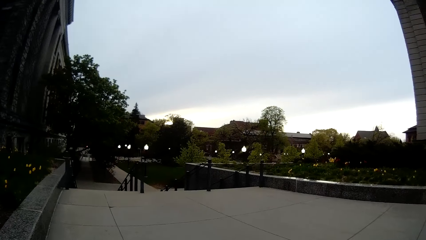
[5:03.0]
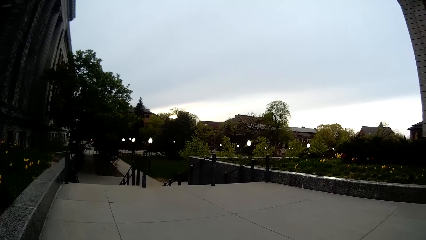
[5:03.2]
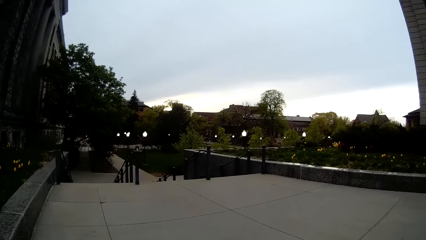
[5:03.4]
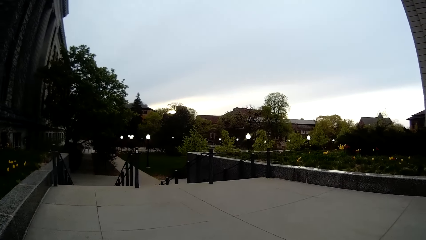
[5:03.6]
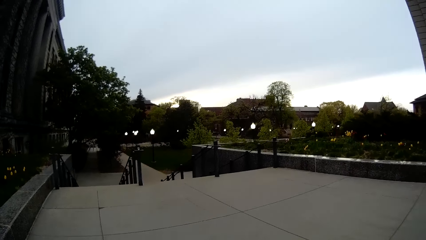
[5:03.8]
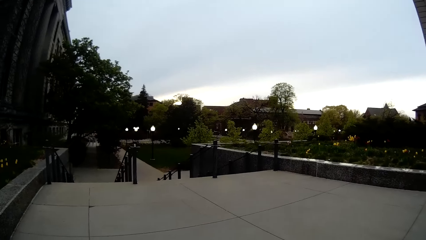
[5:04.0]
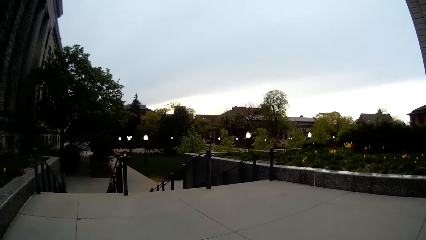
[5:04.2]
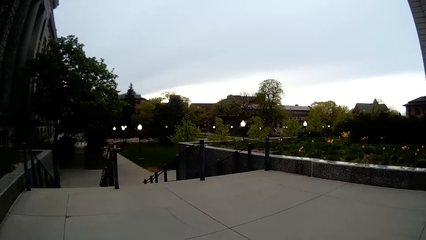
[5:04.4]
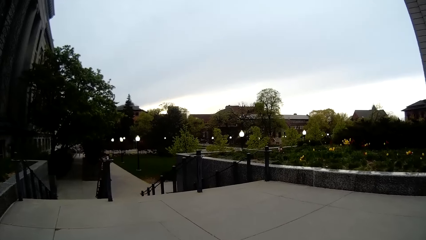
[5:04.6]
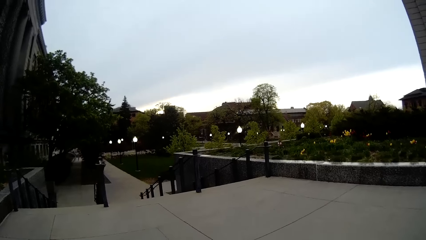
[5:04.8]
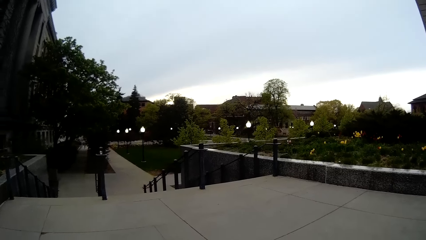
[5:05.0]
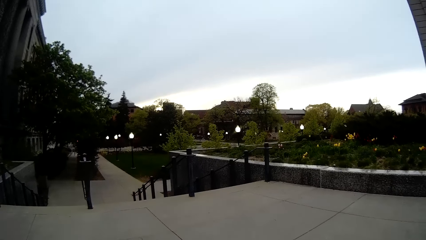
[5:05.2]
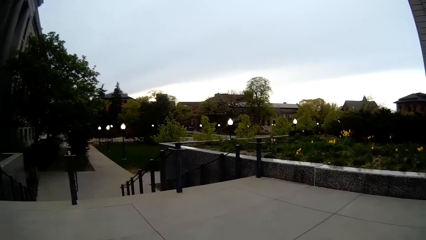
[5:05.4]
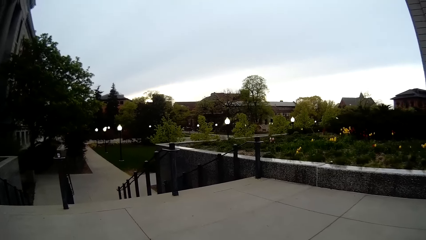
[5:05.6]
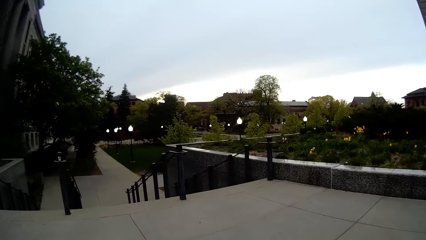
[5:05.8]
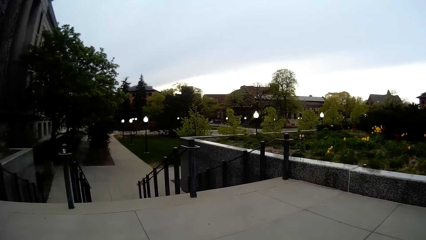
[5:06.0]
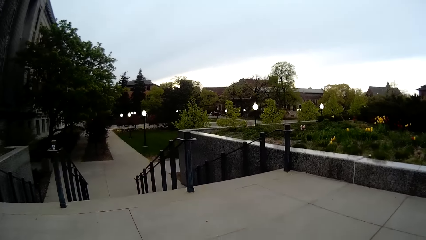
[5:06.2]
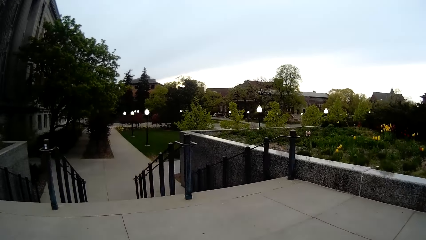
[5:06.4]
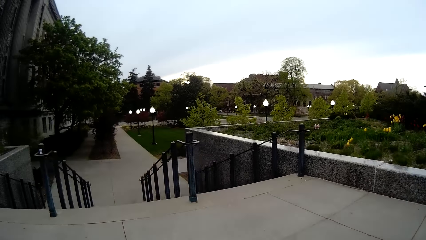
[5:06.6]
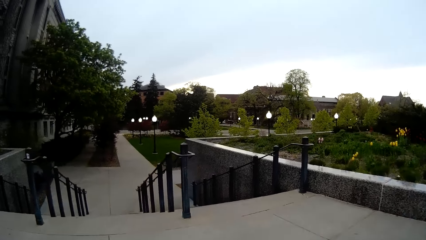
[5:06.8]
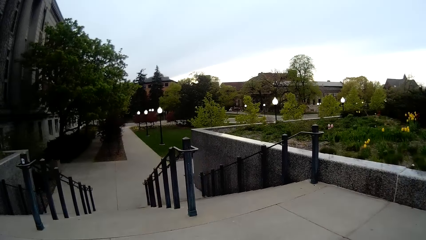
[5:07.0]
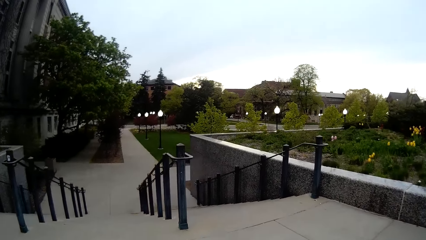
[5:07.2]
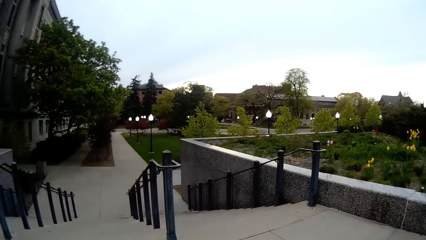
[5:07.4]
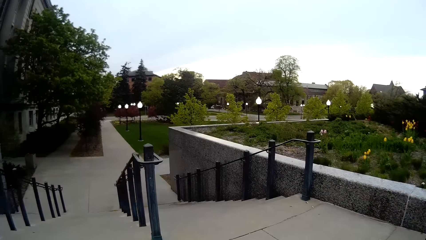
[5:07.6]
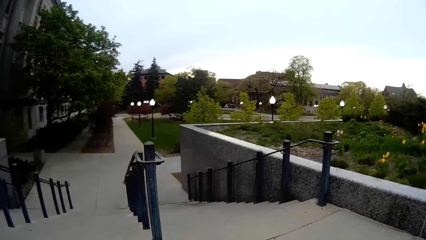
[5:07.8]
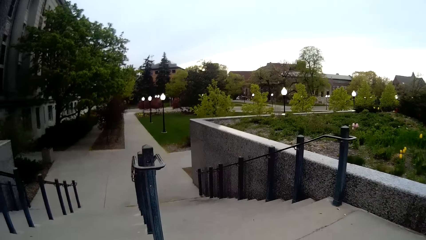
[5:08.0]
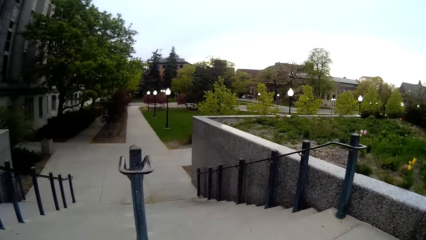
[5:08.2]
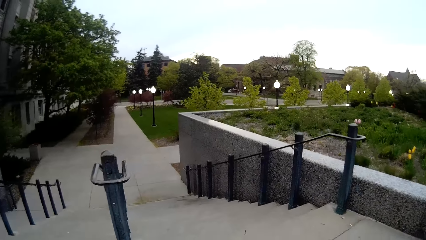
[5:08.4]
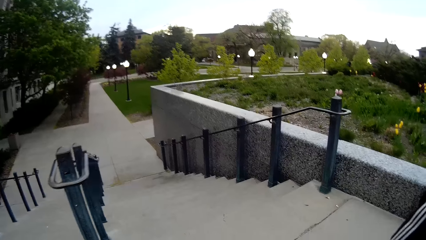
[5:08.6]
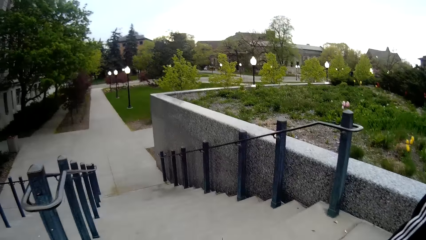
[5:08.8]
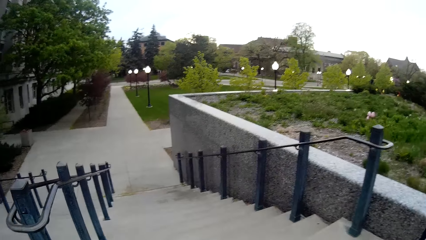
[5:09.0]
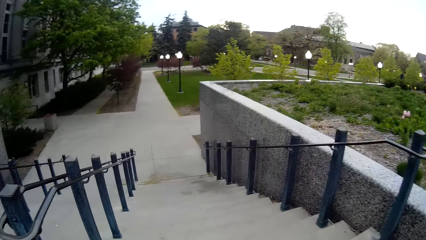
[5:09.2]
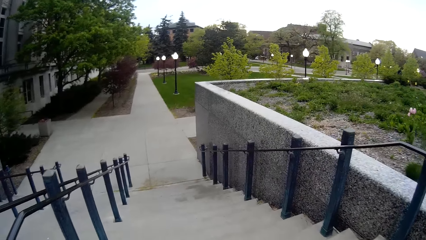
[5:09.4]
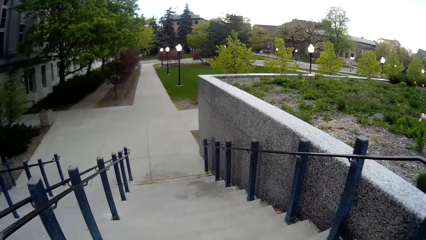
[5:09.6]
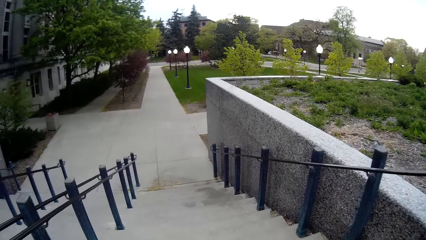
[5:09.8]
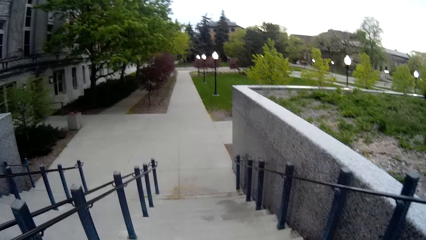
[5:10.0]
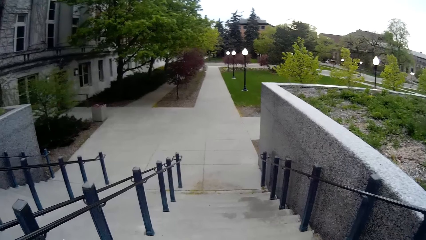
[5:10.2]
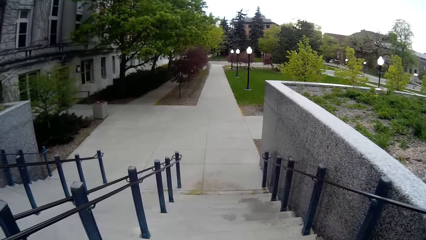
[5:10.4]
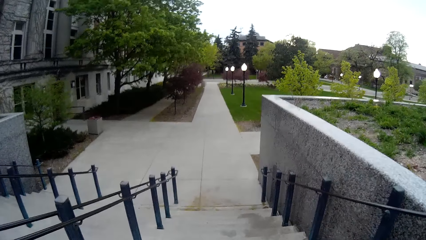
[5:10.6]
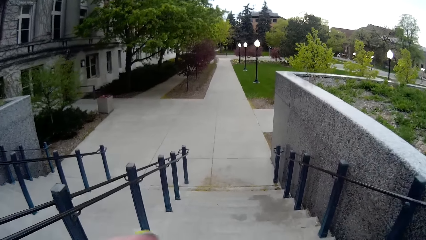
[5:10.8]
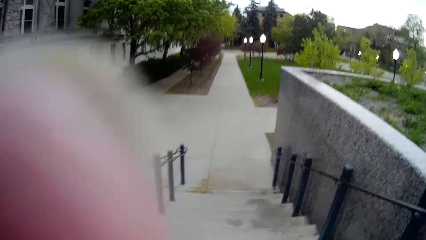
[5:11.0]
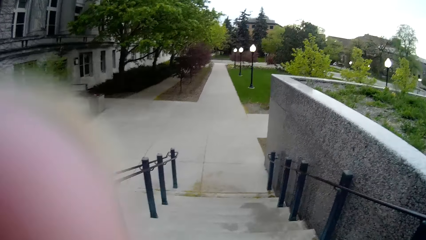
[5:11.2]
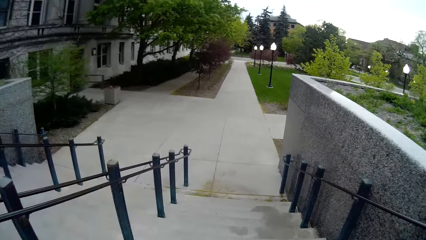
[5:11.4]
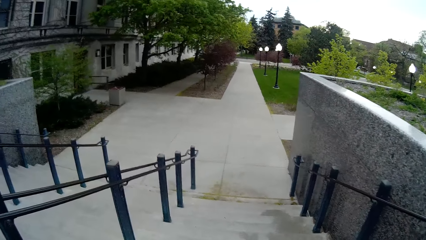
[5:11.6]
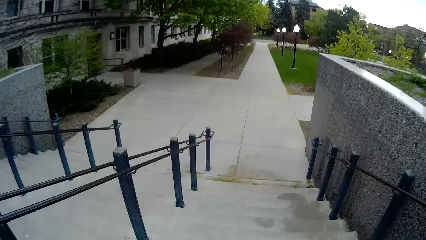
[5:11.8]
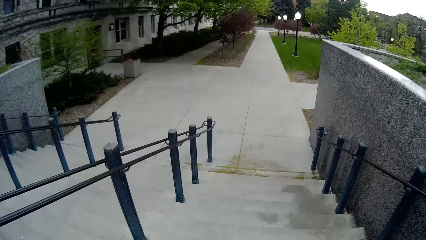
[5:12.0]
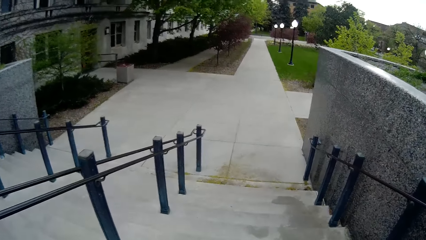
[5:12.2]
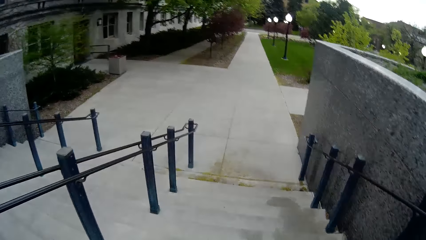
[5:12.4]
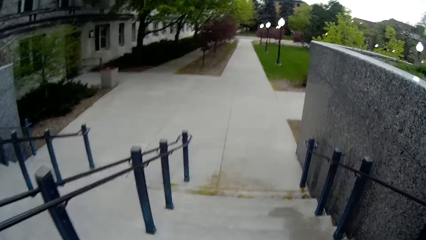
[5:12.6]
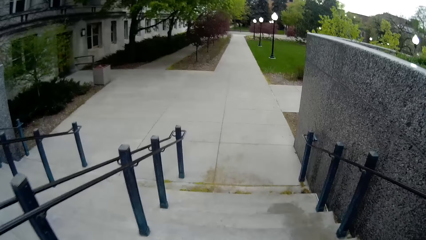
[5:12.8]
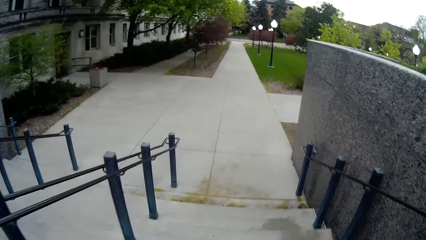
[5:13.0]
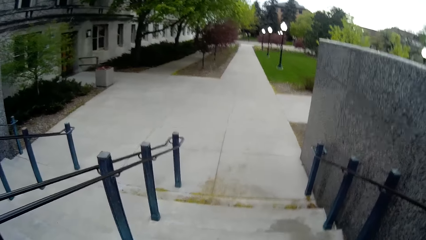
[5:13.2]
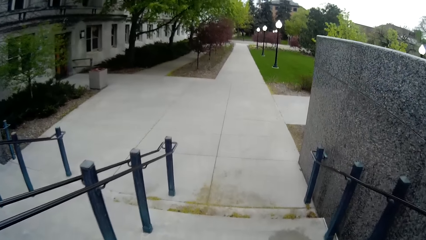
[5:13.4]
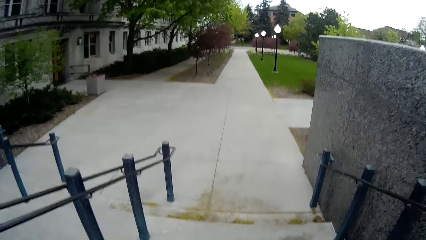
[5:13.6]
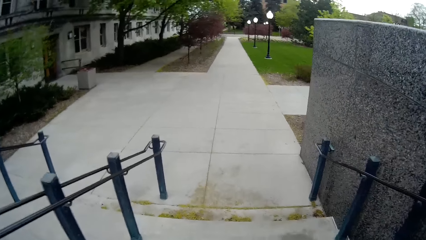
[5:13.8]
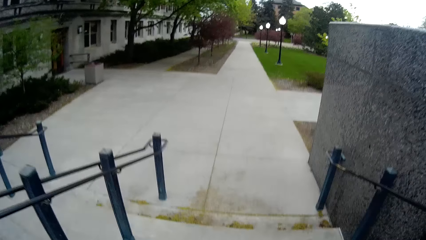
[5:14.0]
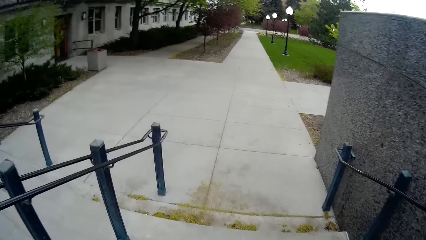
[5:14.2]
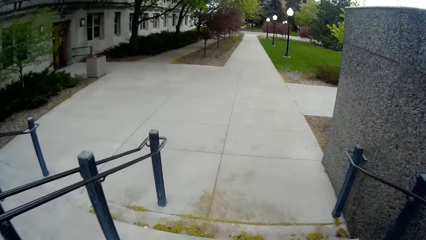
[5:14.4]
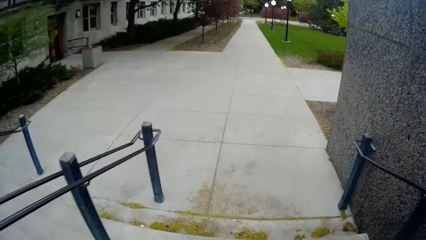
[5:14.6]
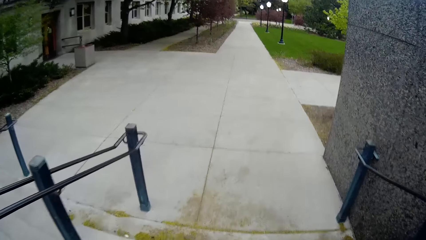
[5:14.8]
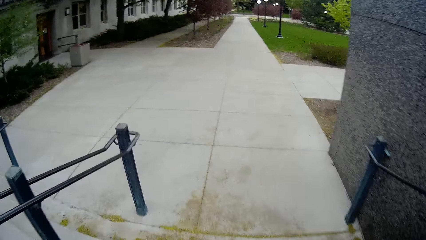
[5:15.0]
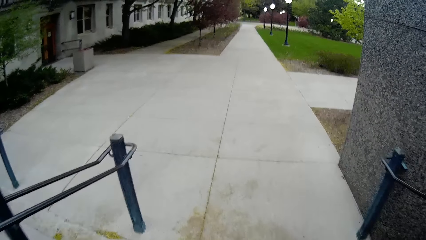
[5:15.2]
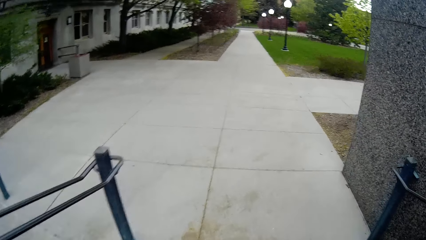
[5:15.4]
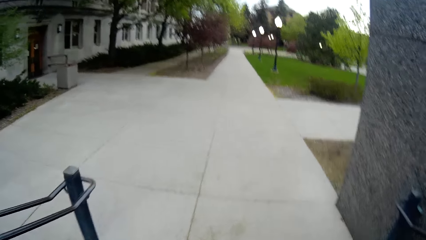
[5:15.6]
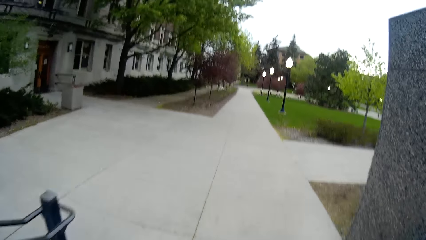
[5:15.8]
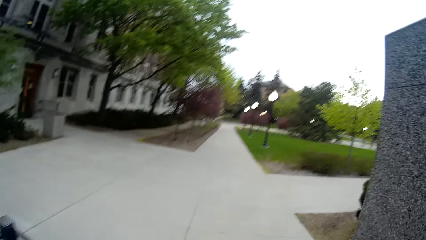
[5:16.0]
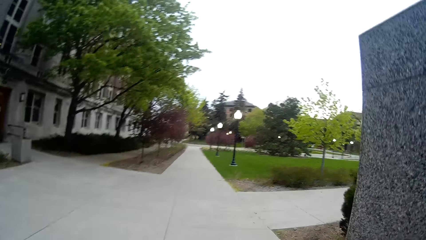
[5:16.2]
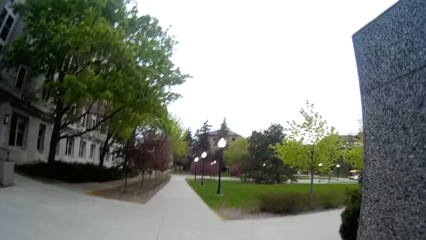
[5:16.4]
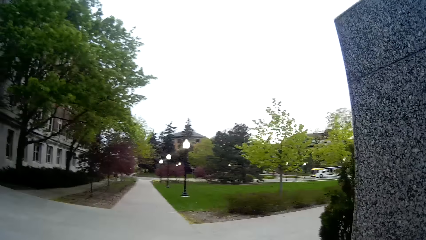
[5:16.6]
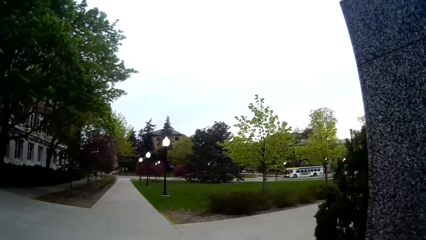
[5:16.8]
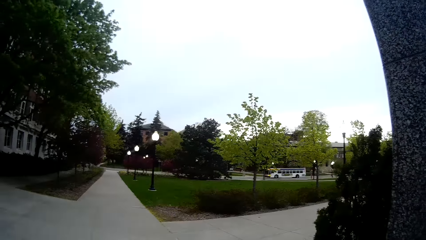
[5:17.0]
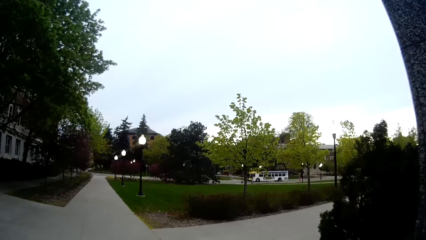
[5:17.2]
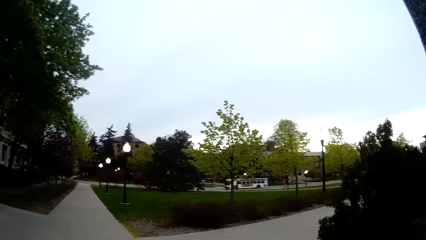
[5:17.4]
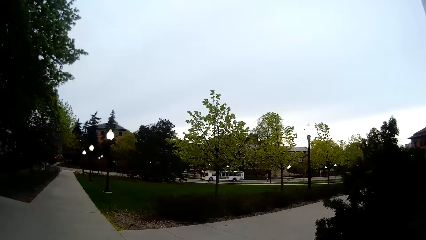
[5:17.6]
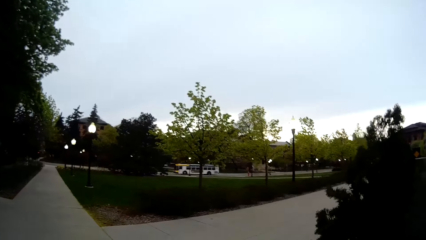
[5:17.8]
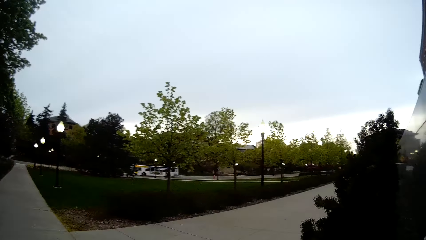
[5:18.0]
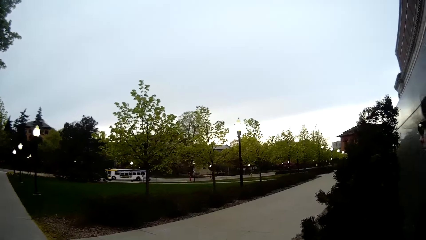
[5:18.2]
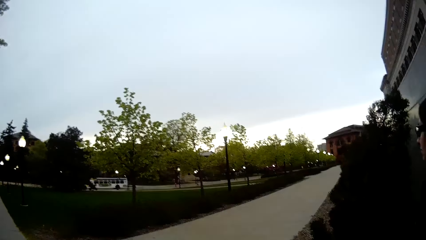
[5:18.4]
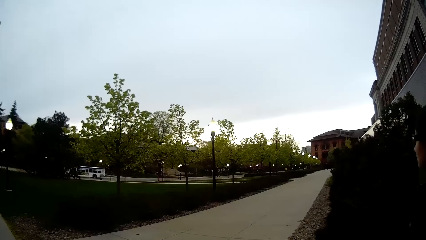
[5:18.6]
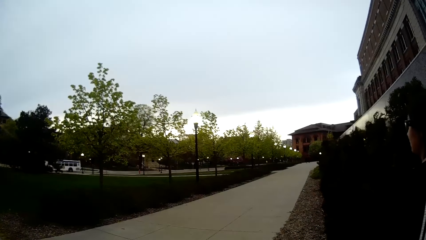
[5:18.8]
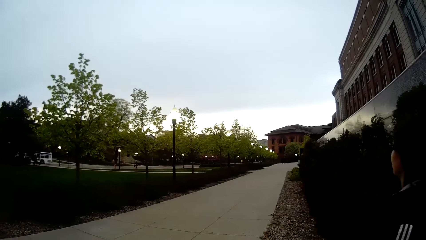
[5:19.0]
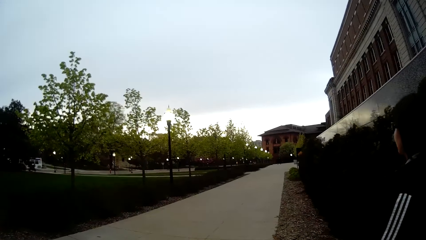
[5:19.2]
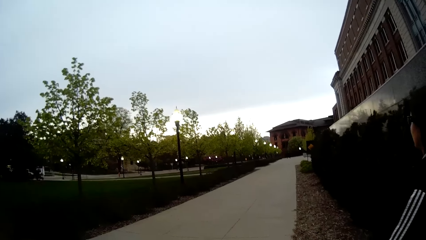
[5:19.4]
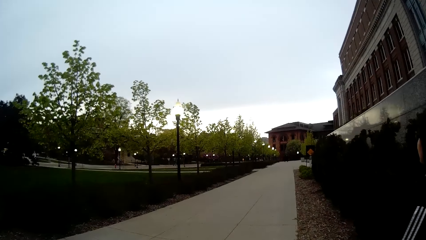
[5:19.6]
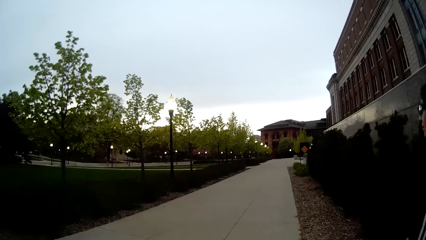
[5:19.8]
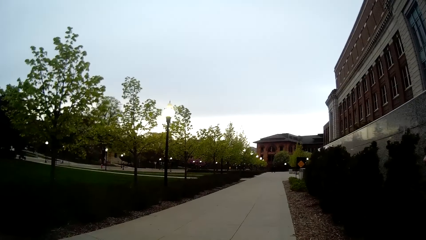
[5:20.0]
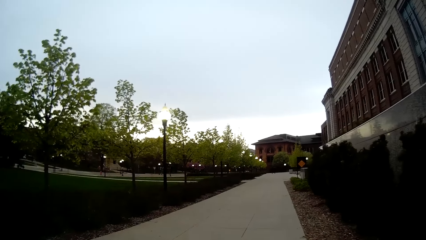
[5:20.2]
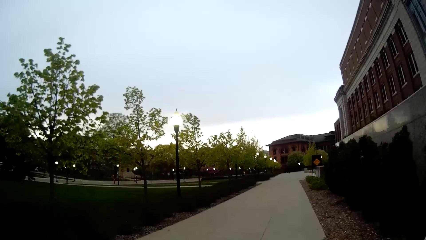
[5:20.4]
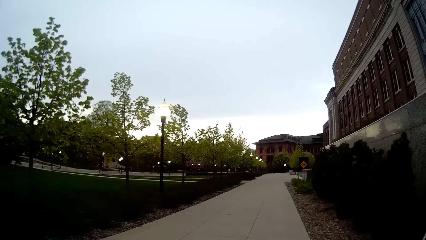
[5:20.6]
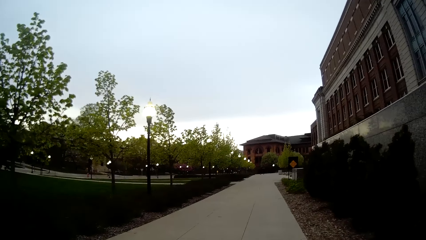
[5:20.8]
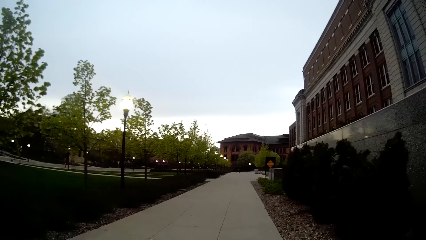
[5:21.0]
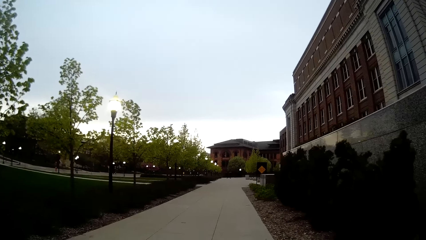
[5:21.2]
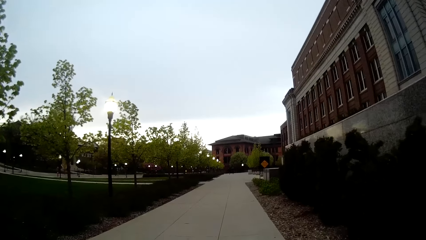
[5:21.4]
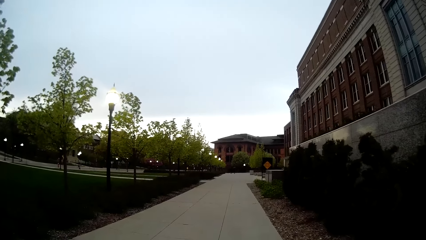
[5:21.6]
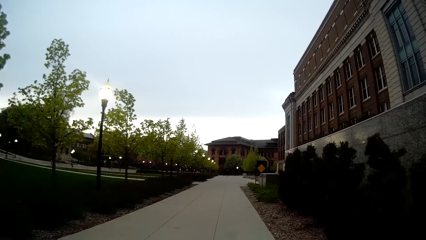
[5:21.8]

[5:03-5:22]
The camera wearer climbs down the stairs. They turn to the right on a walkway.
